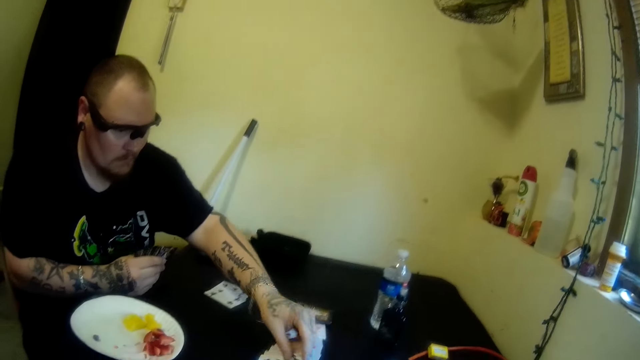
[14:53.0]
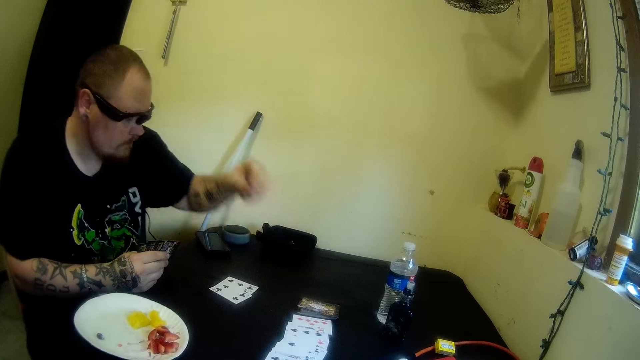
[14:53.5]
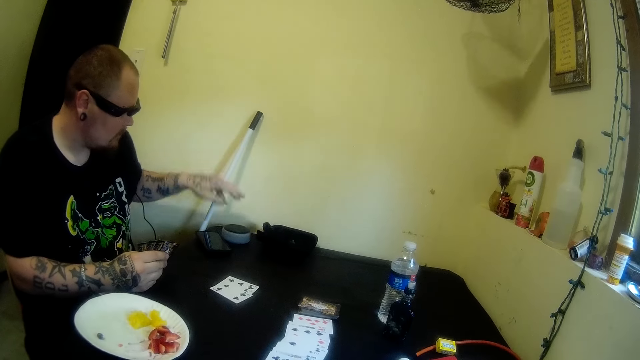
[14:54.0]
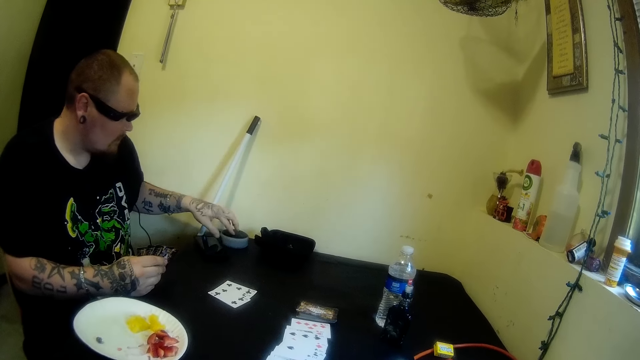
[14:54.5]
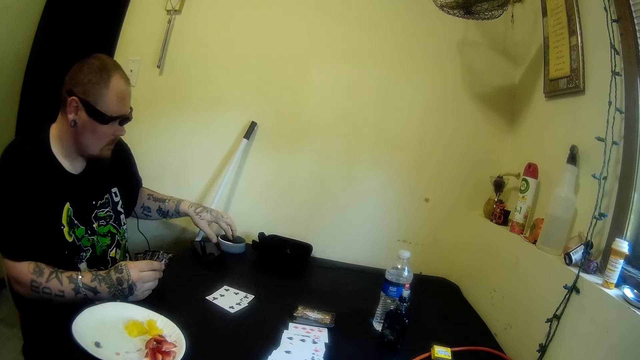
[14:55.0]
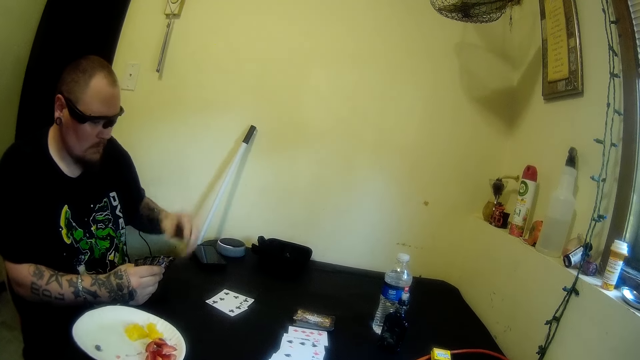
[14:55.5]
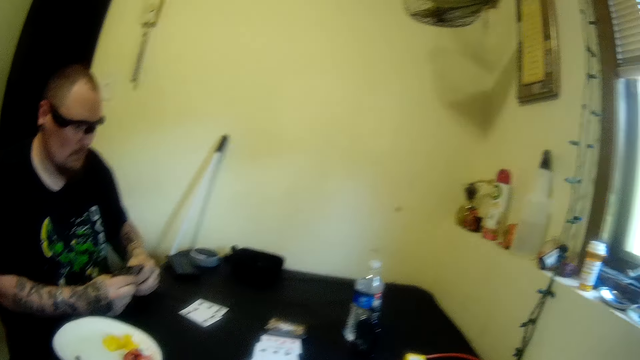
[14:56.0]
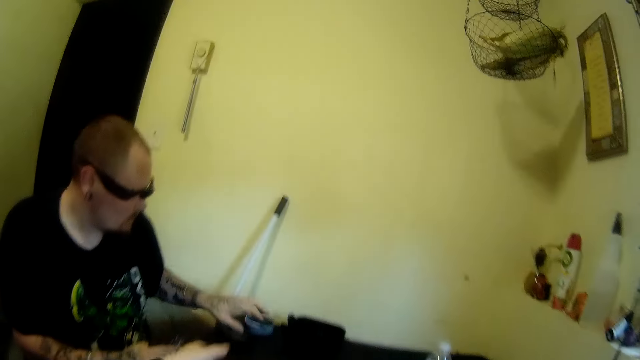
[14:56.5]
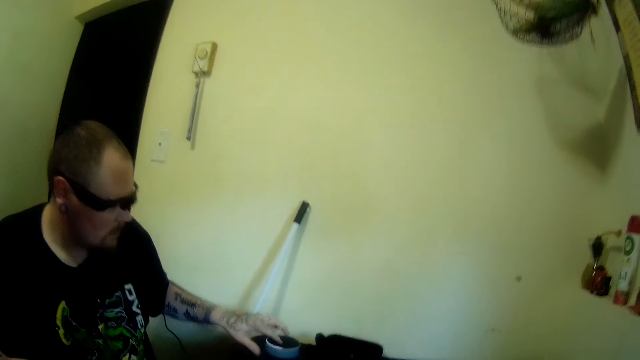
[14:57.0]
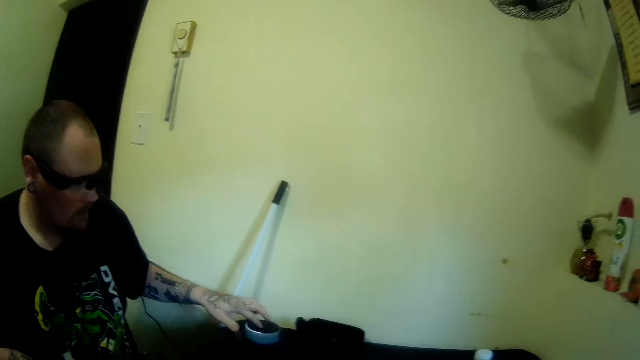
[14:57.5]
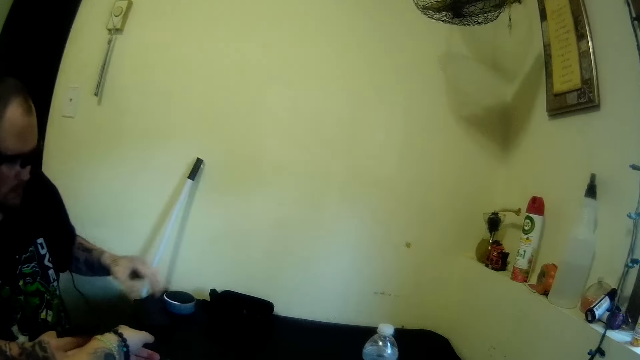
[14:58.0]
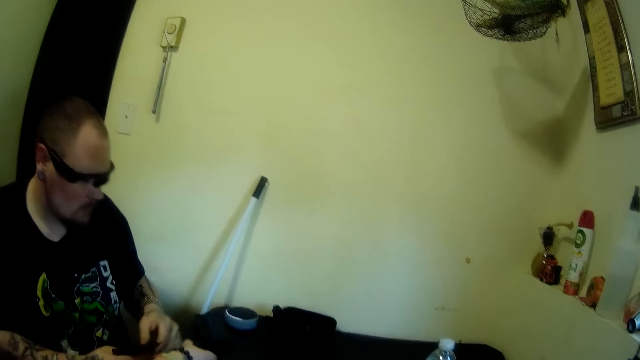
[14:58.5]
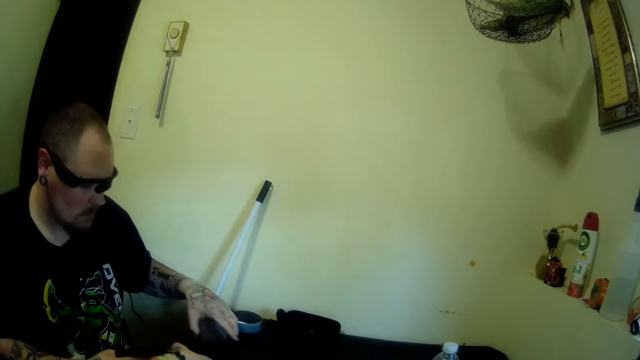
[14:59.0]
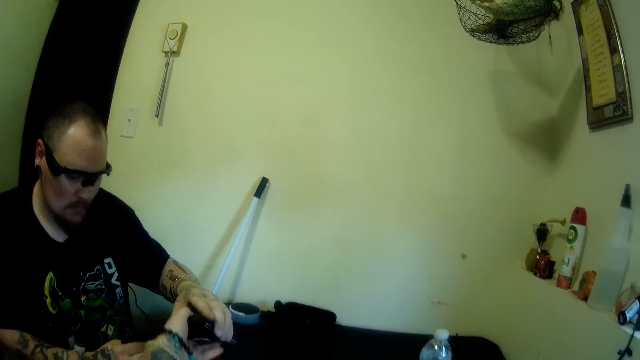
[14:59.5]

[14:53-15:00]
A man drops the card. The man presses the sound system with his left hand. The man regulates the radio volume. The man picks the tobacco from the table with his left hand. The camera wearer collects the tobacco from the man.

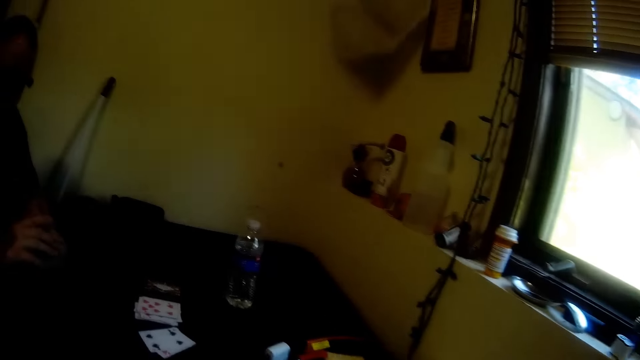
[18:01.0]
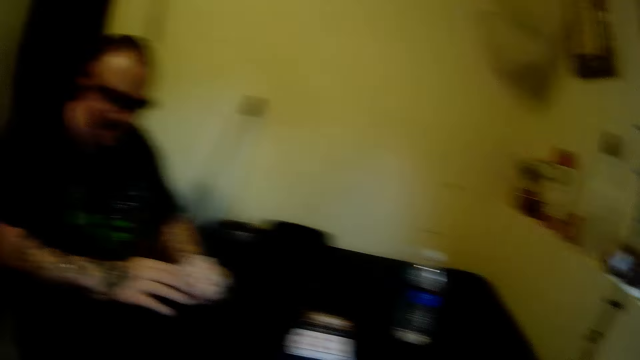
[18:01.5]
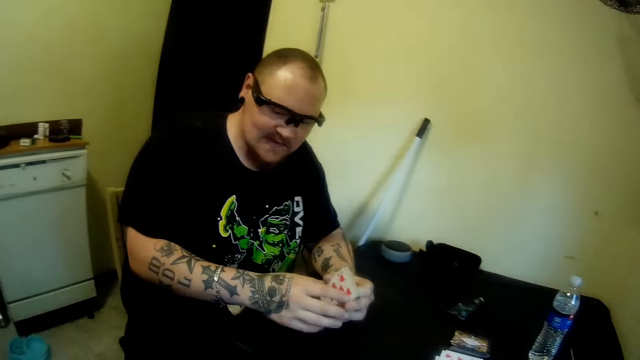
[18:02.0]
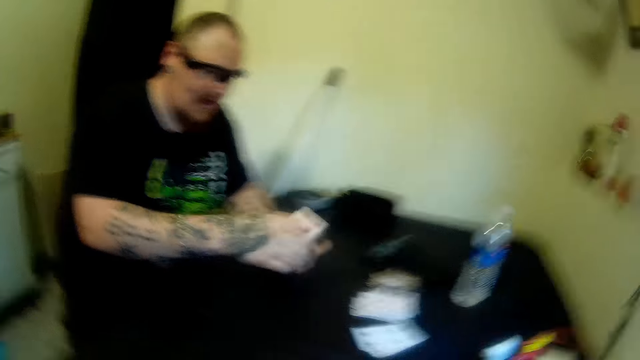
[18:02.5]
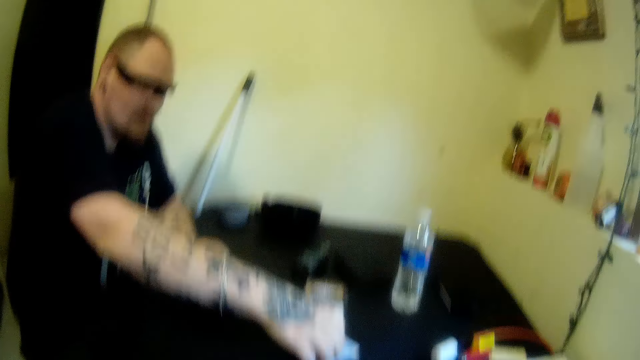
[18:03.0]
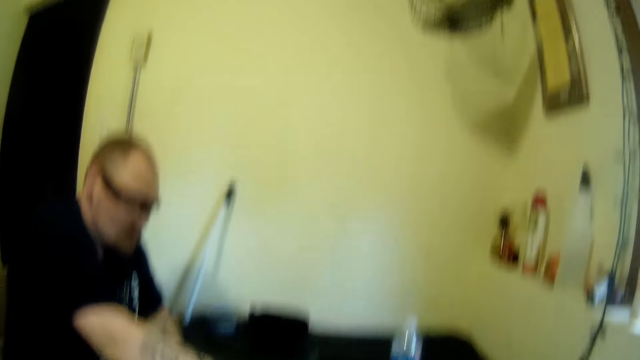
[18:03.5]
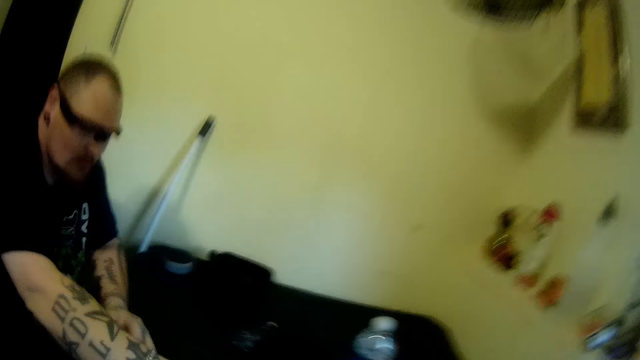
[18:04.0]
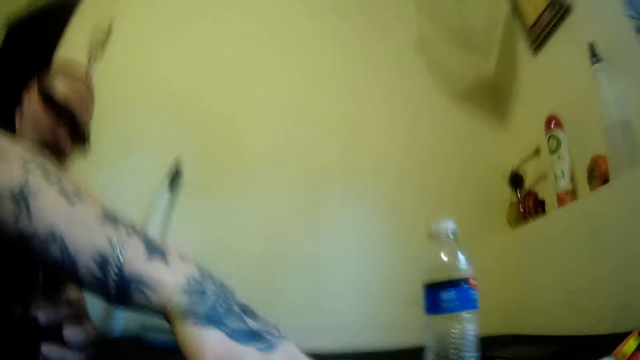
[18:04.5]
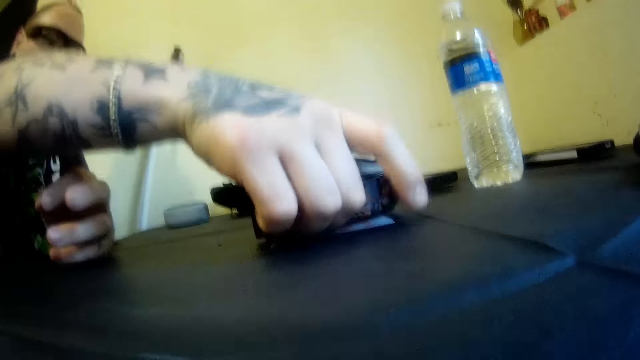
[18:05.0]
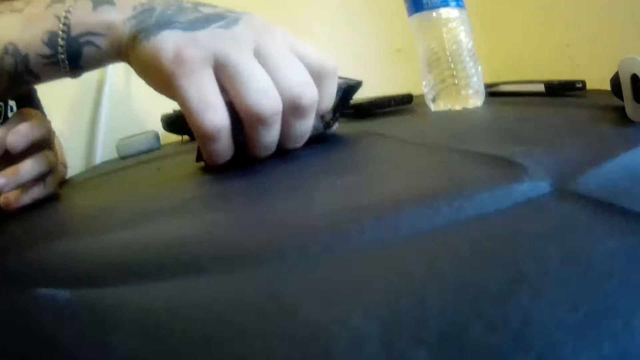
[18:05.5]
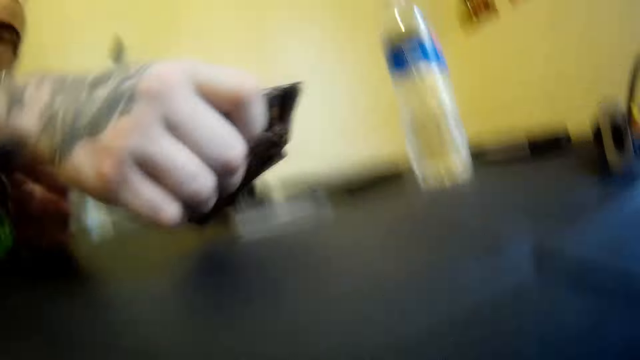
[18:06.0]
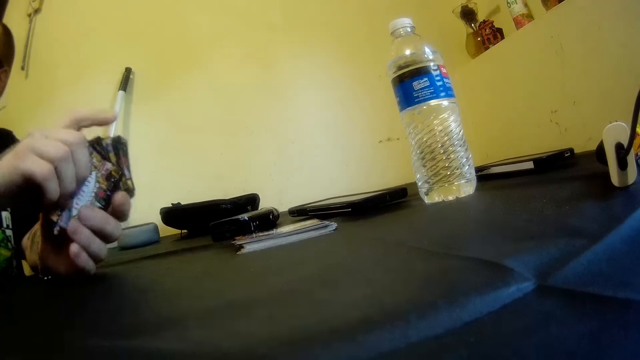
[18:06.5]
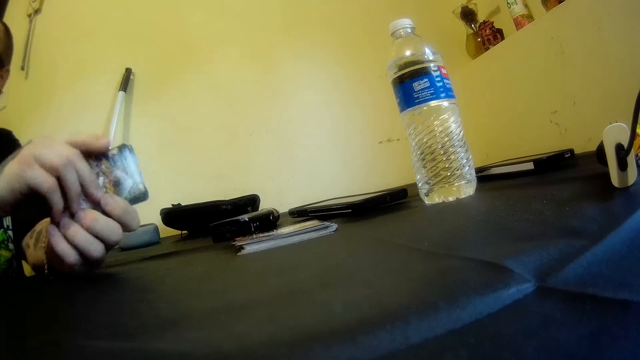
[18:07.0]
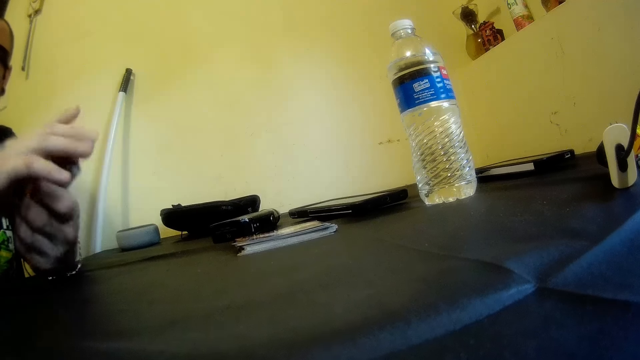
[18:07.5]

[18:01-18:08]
A man packs the card on the table with his right hand.

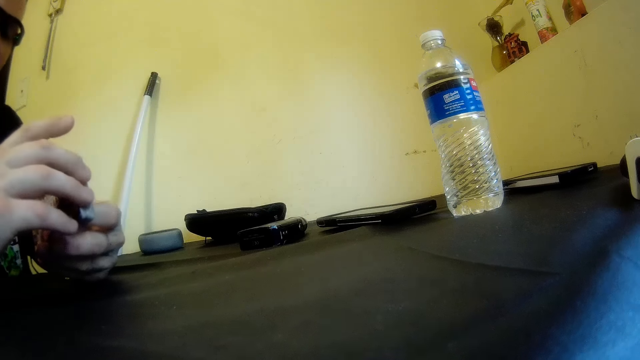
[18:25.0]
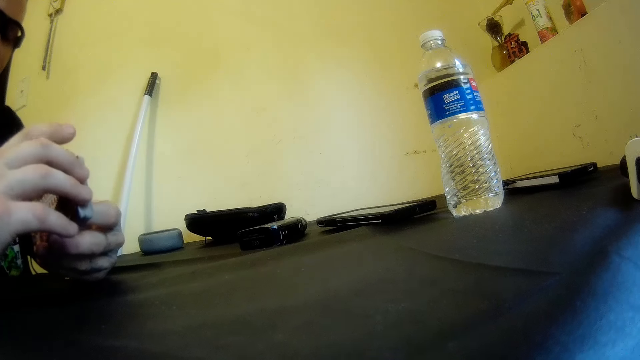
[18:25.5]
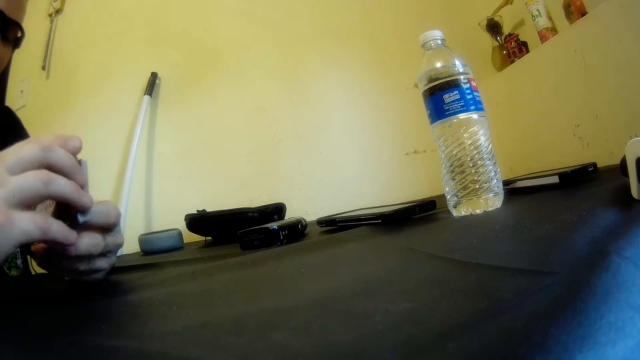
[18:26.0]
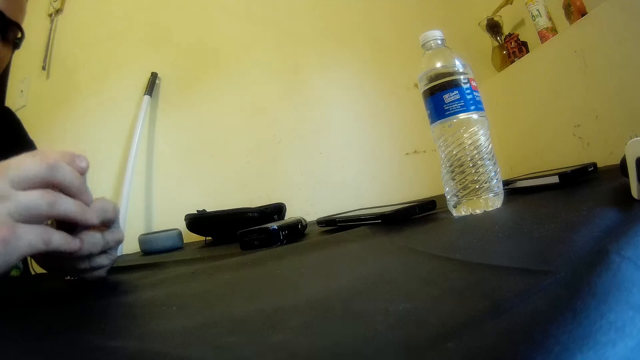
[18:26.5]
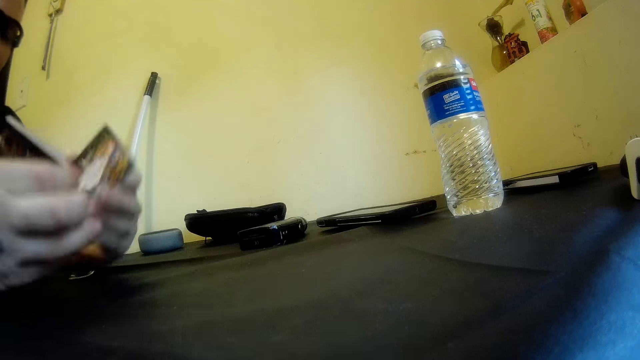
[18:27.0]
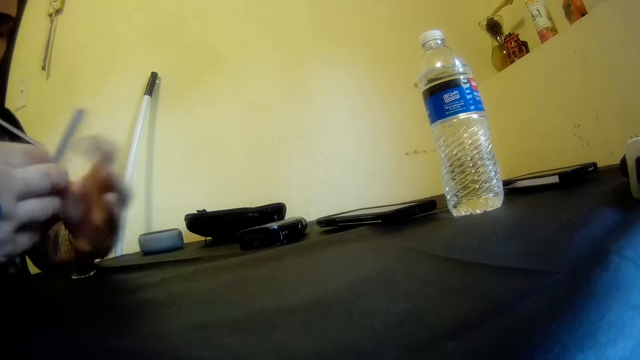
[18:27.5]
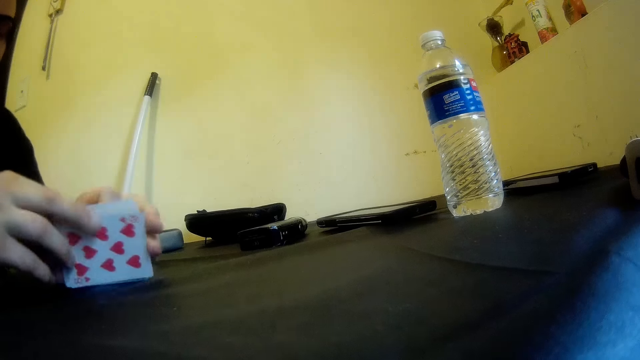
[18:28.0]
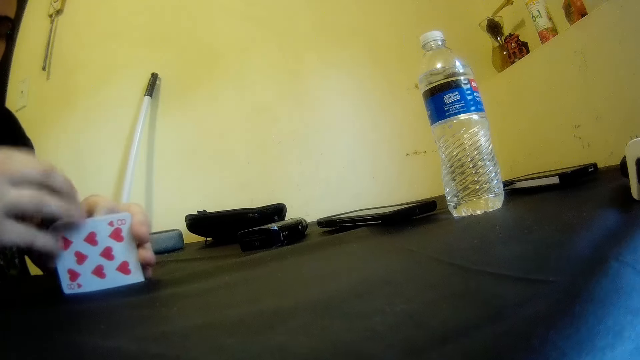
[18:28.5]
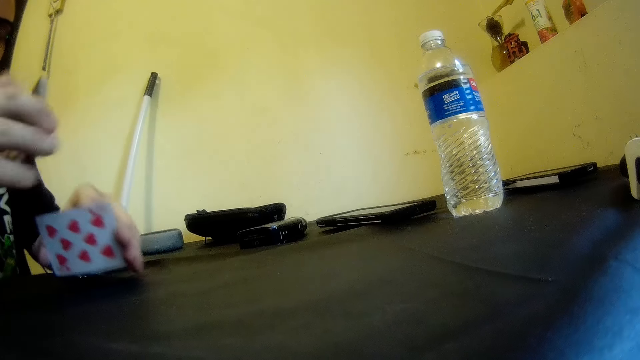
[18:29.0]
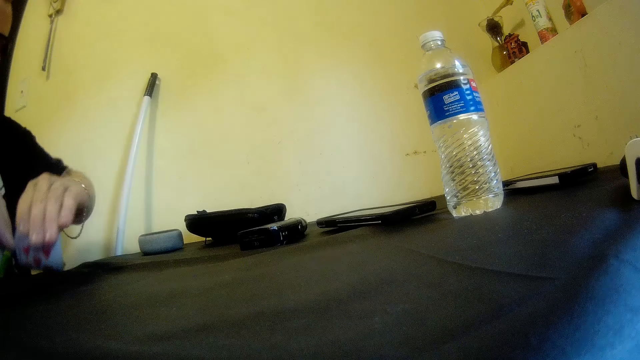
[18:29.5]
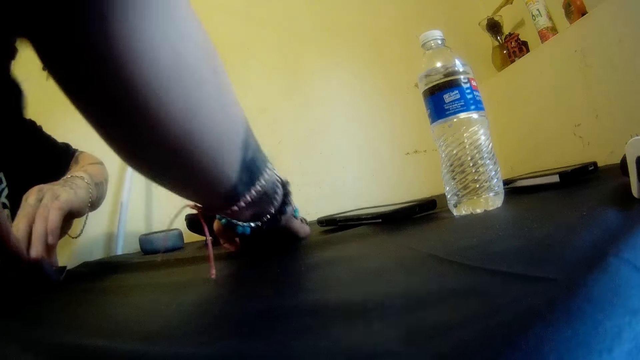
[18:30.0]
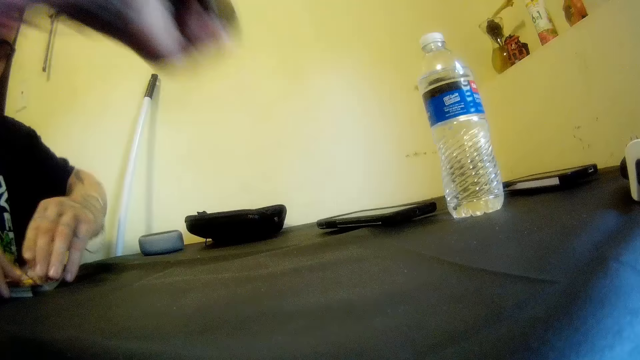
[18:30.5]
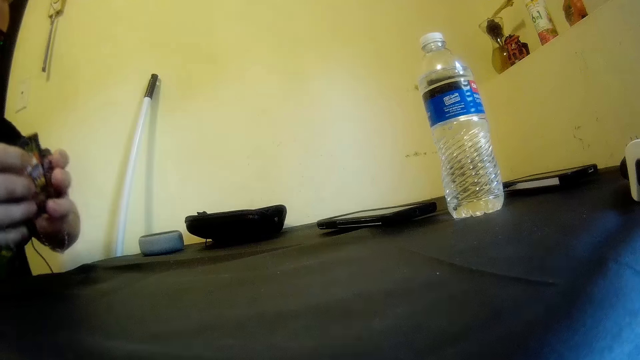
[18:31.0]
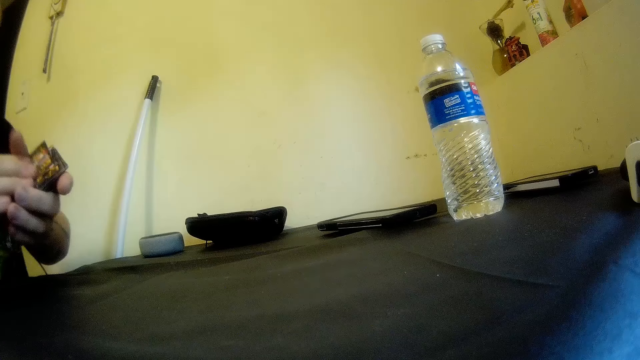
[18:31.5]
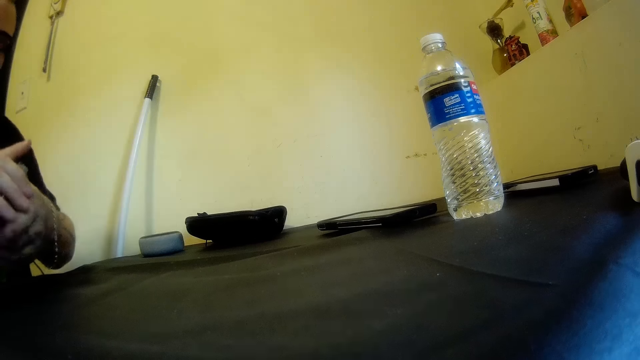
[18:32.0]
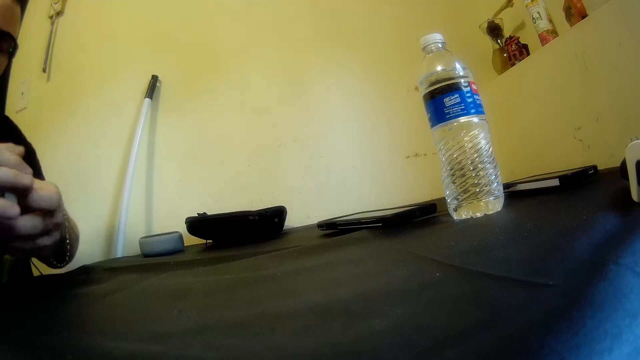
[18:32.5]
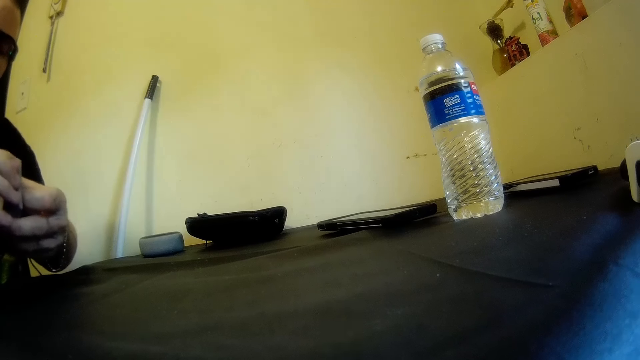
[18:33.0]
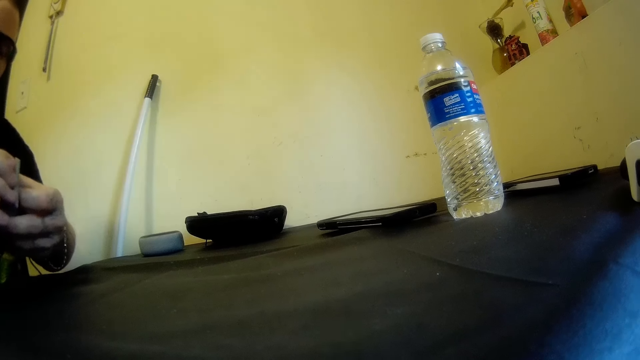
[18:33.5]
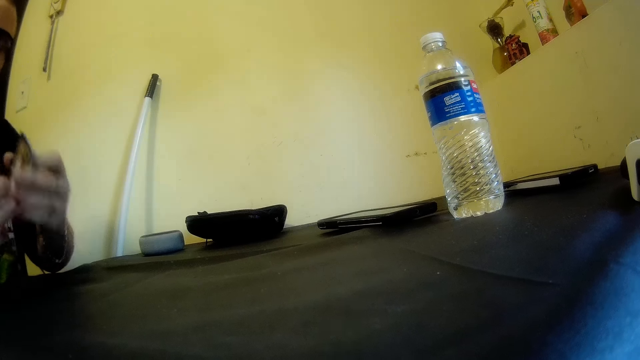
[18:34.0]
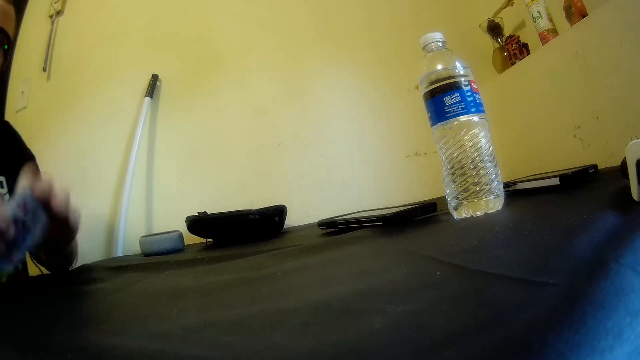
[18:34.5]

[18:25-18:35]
A man shuffles the cards on the table with his hands. The camera wearer picks a tobacco from the table with her left hand. The man picks the cigarette.
